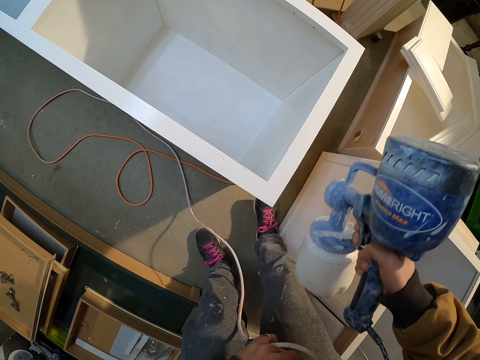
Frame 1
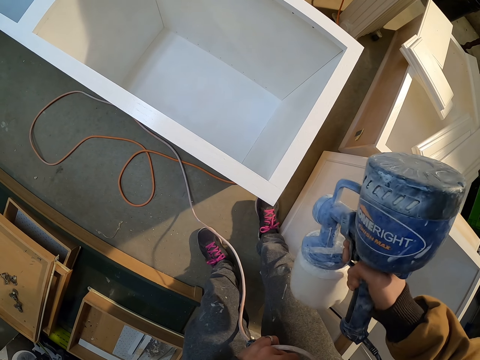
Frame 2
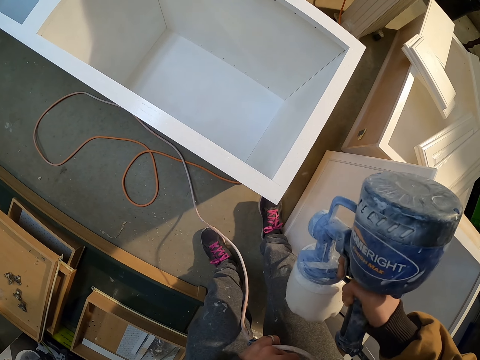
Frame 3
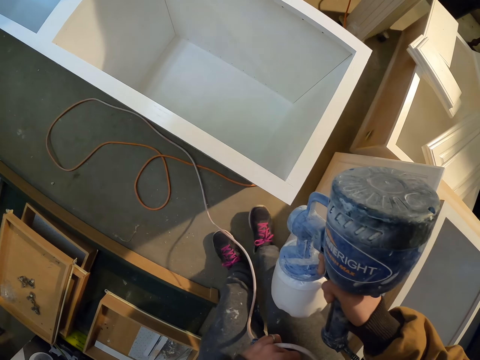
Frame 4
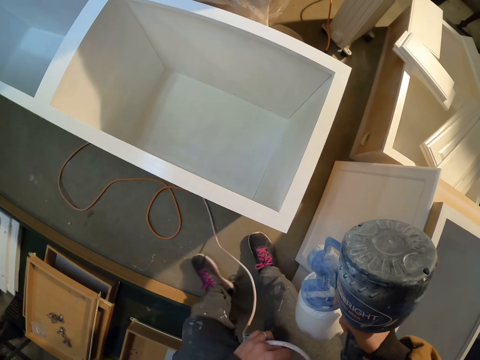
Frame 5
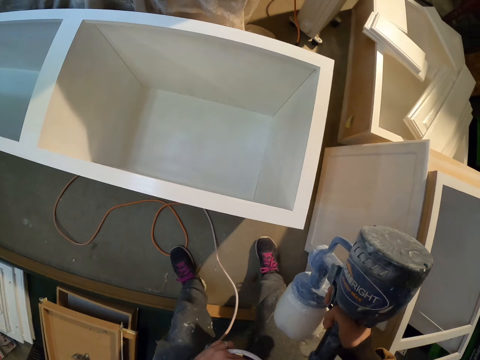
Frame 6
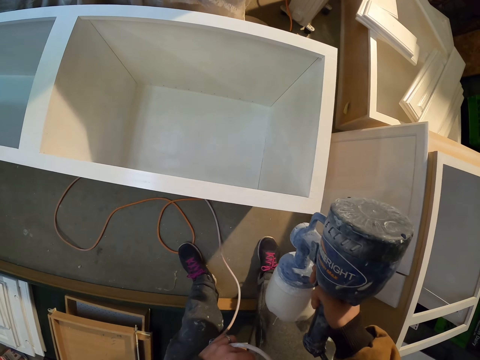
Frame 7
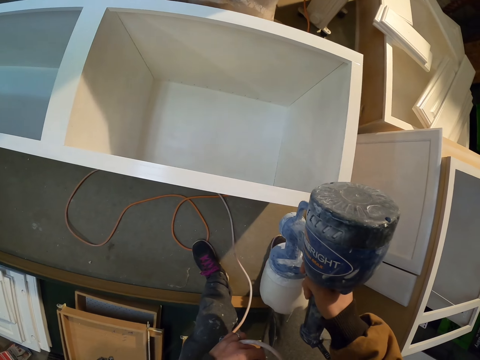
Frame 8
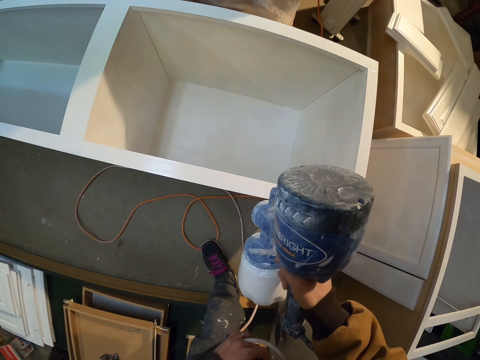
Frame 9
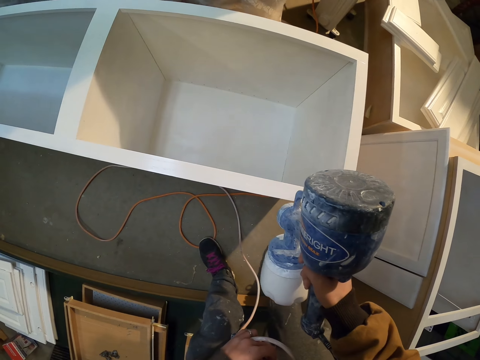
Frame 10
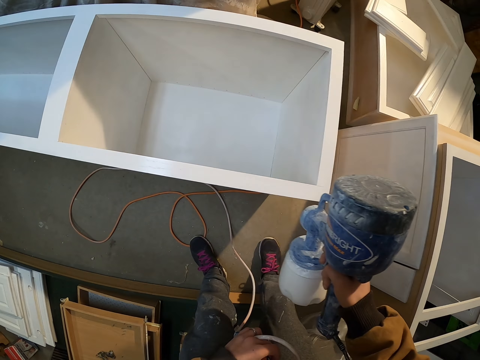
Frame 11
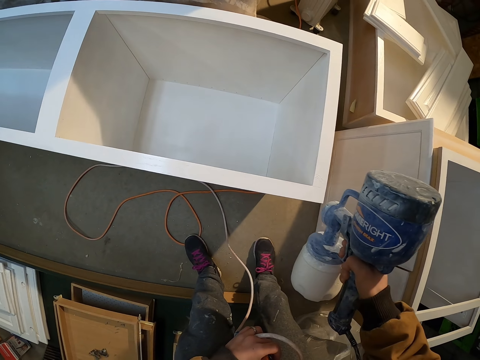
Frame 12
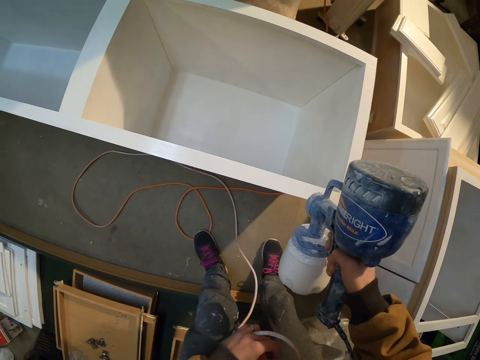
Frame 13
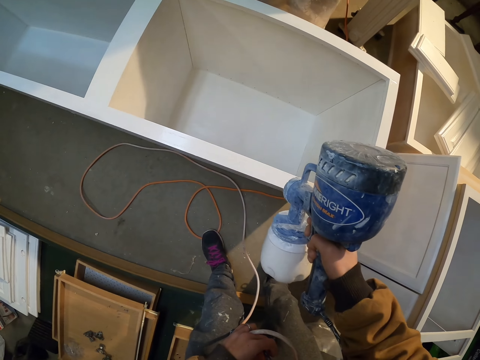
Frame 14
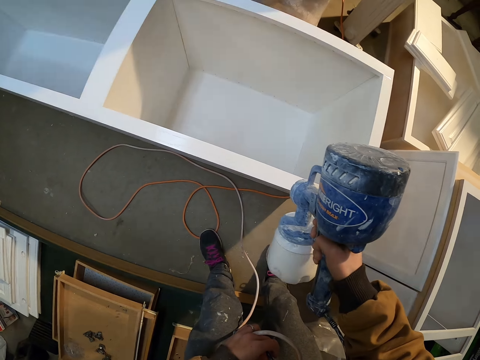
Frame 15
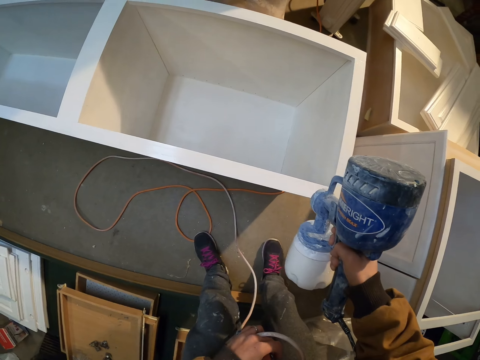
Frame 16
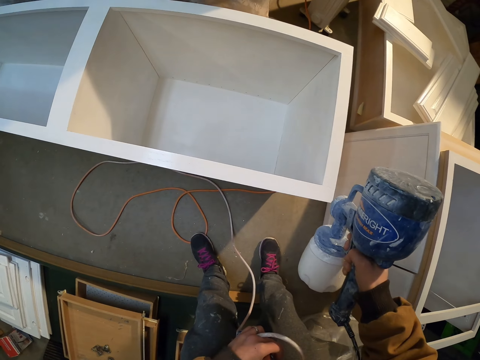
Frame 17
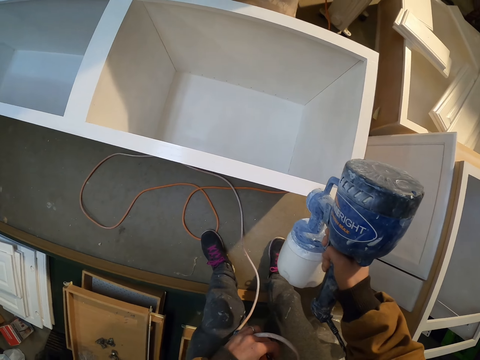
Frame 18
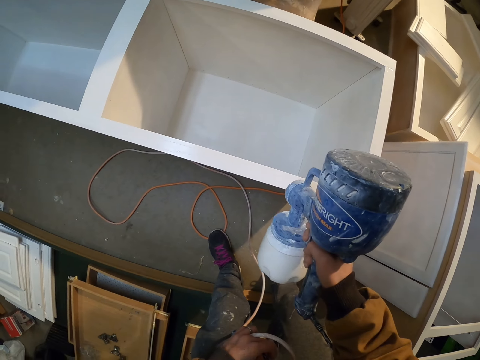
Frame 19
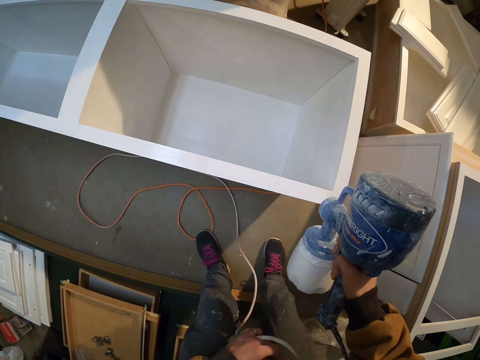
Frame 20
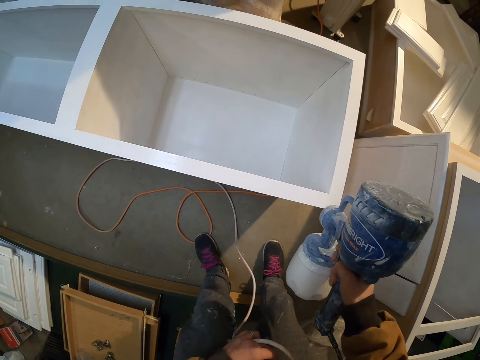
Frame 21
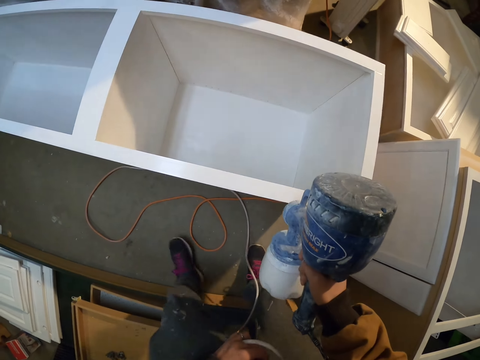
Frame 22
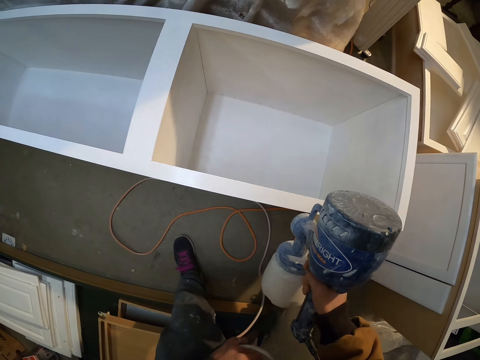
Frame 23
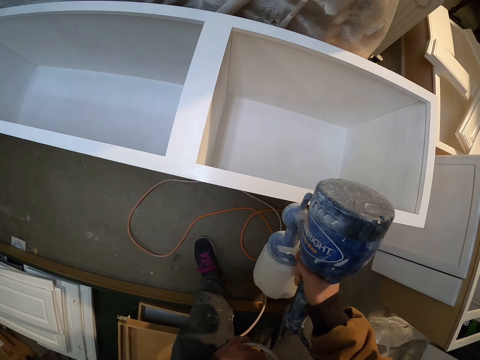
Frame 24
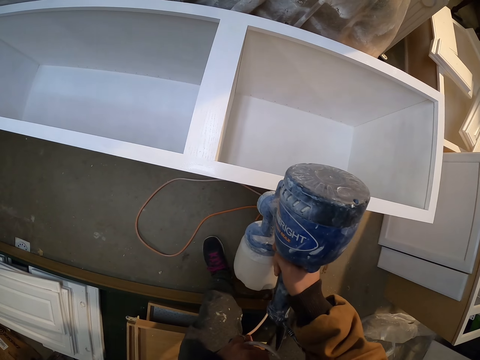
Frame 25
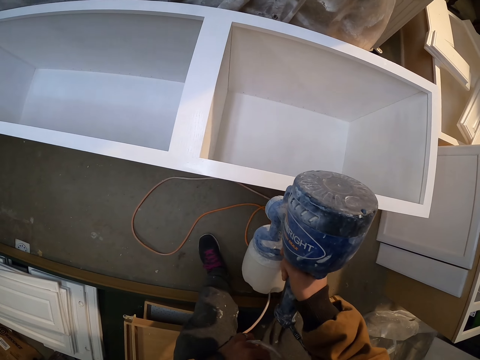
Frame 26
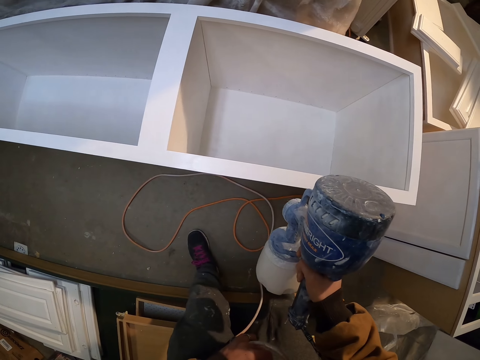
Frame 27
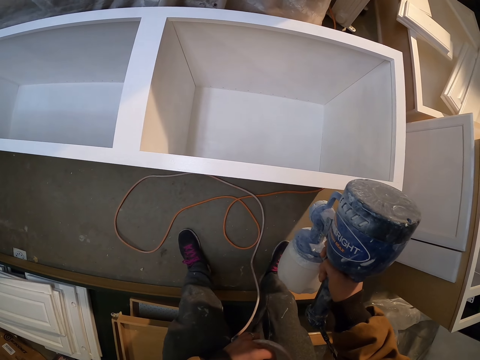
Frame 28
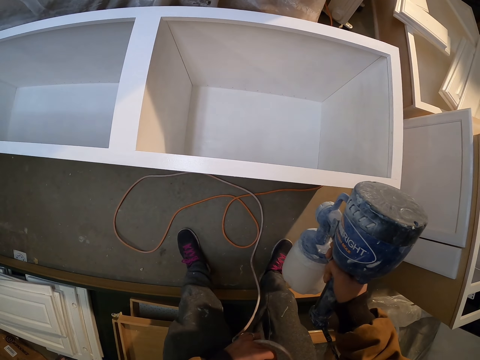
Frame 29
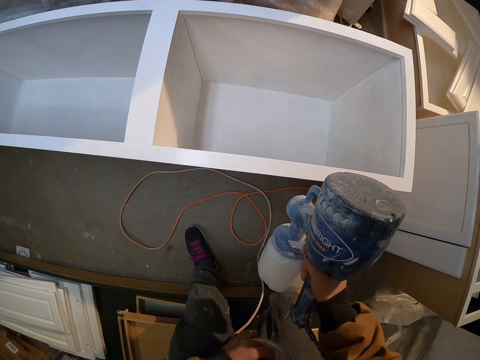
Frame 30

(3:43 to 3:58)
The camera wearer walks near the cabinet drawer. They paint the cabinet drawer with the paint sprayer. They walk near the cabinet drawer. They paint the cabinet drawer with the paint sprayer.

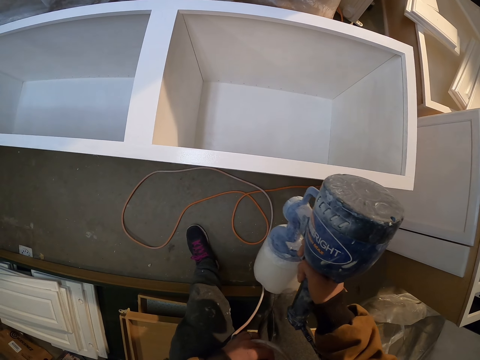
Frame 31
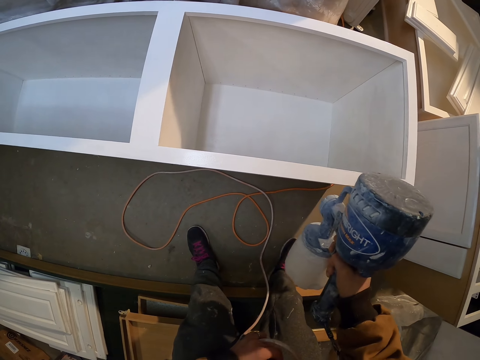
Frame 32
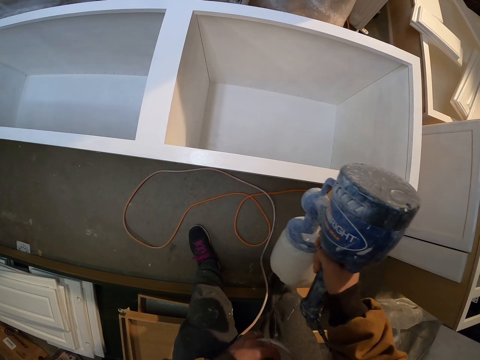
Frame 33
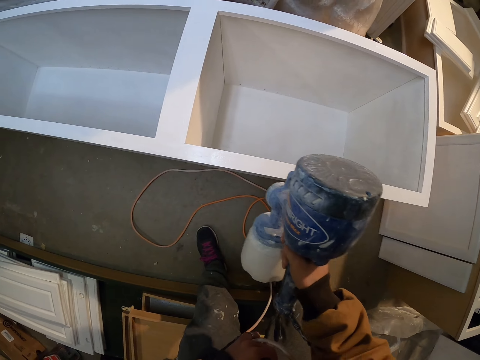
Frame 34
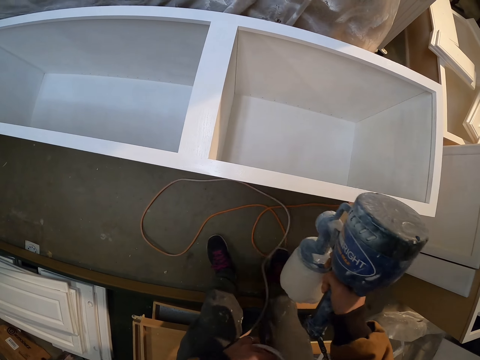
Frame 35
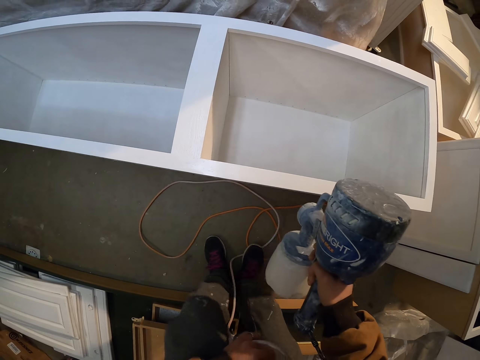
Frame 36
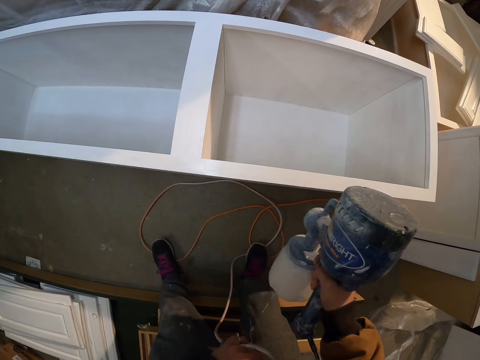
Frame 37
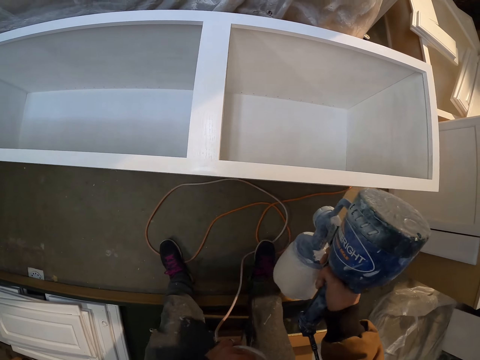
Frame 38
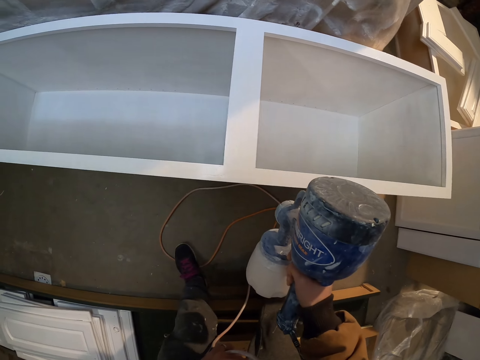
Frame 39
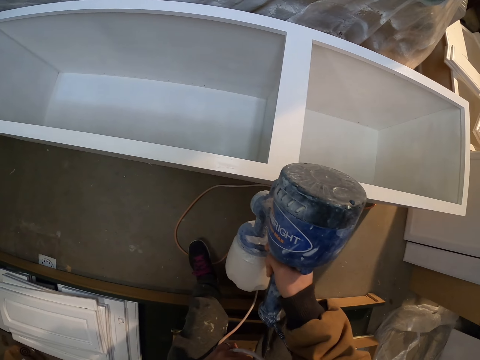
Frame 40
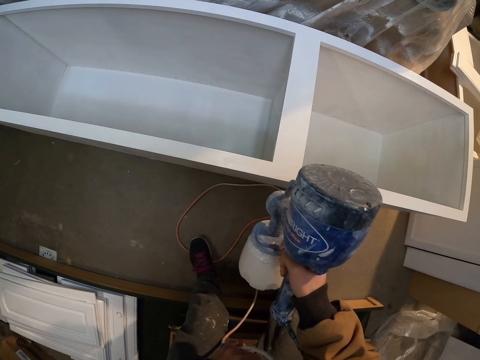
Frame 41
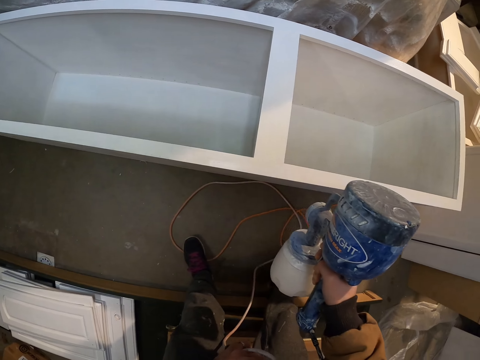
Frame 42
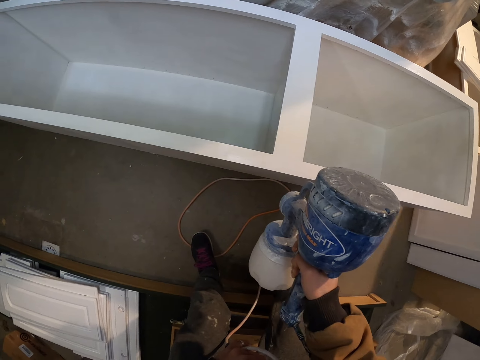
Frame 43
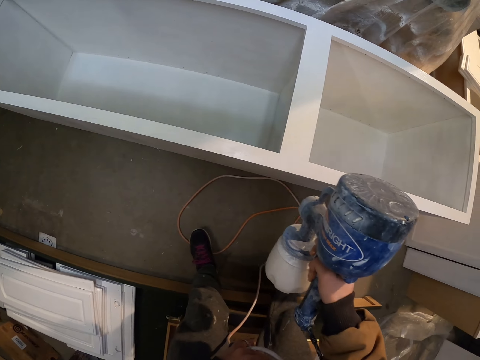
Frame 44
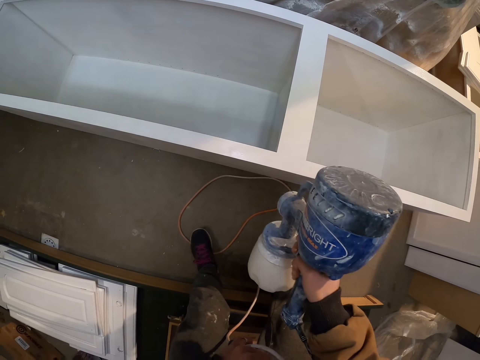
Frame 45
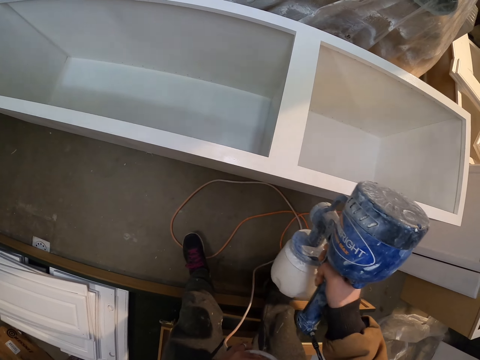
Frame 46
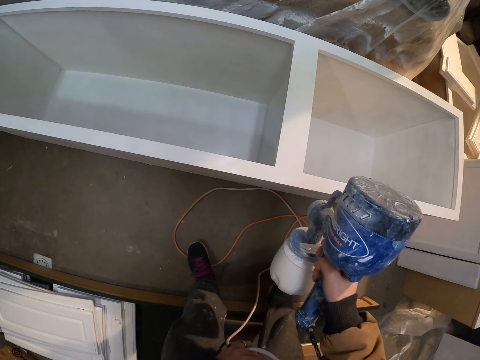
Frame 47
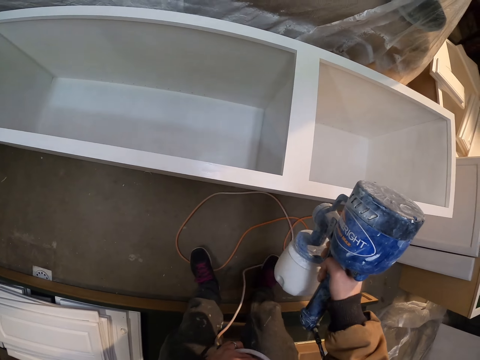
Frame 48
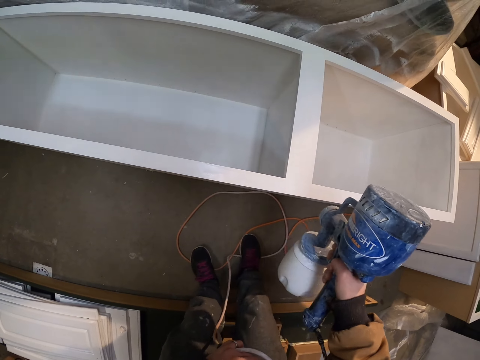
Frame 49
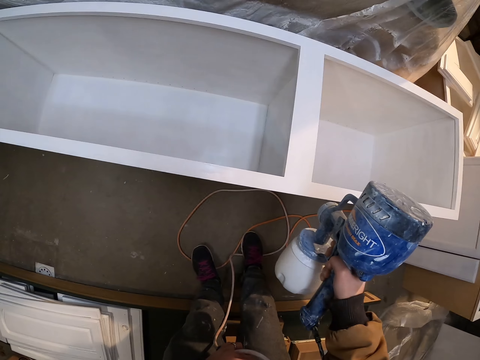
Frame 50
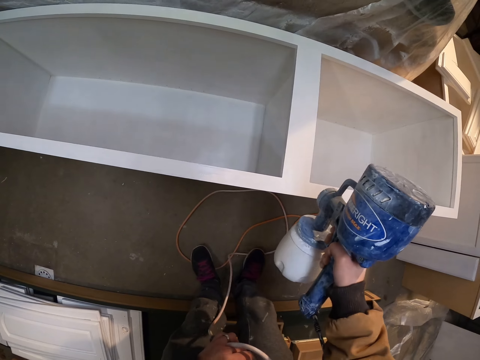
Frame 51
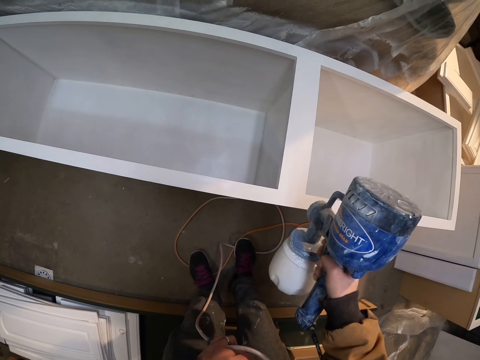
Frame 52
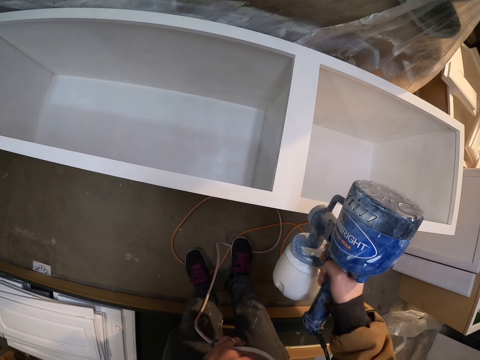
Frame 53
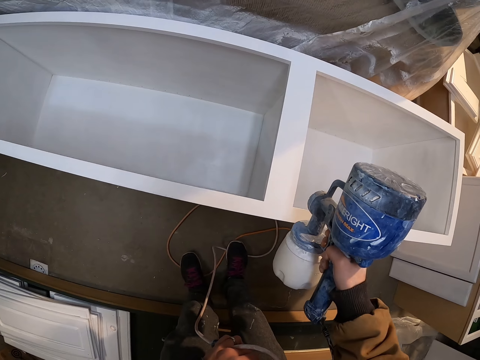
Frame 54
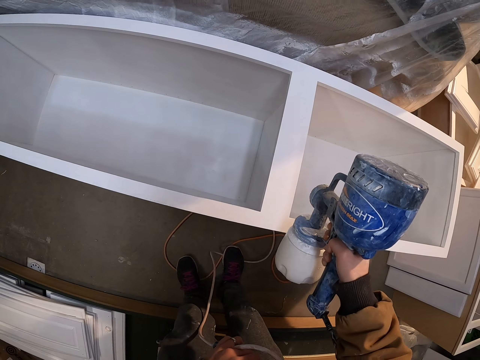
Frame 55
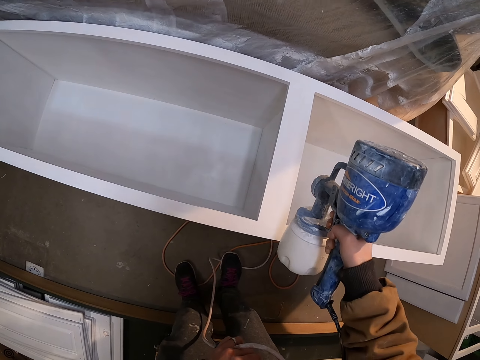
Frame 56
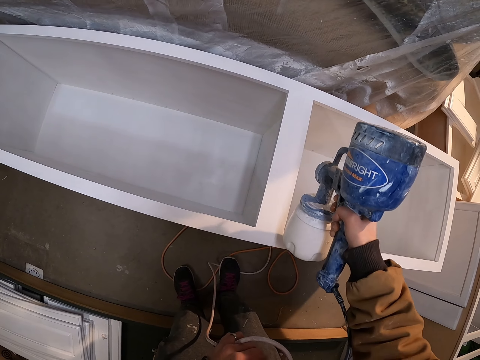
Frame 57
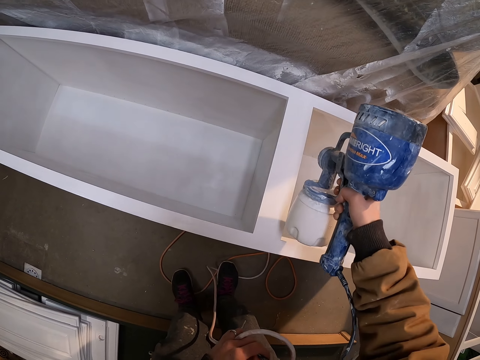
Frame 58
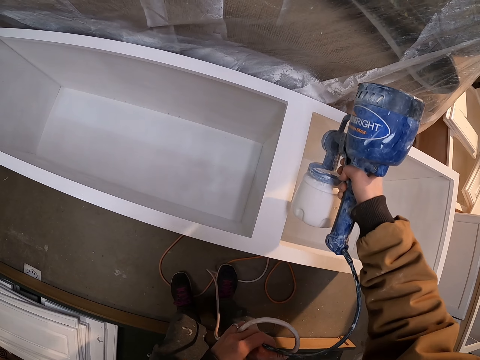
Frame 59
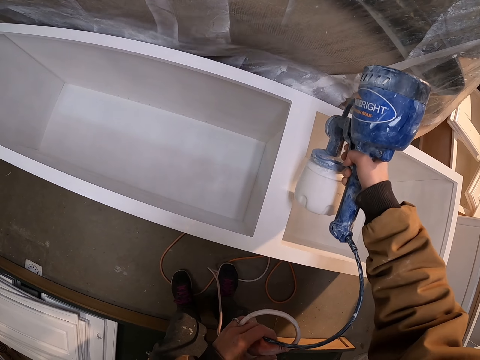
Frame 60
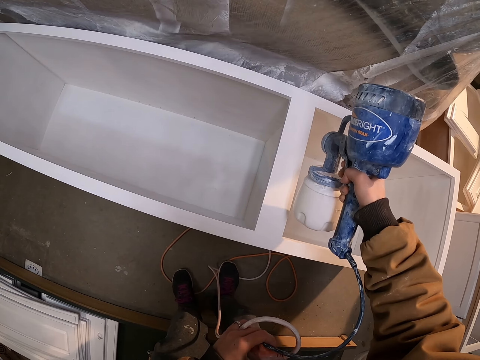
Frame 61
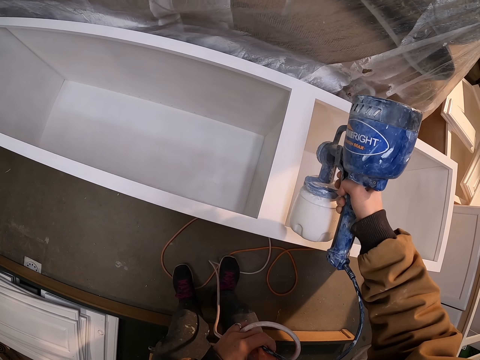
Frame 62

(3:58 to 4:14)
The camera wearer moves the leg. They move the cable with the leg.
